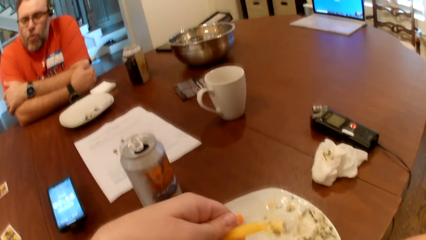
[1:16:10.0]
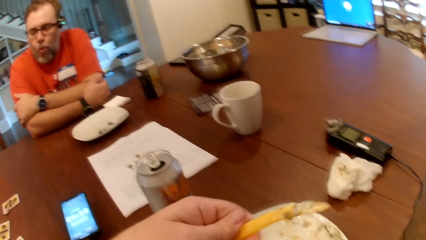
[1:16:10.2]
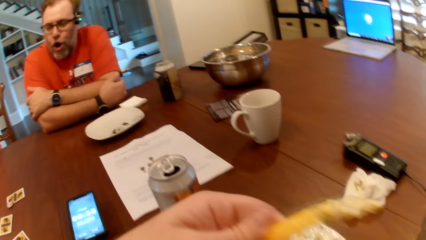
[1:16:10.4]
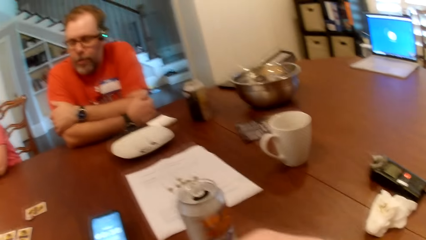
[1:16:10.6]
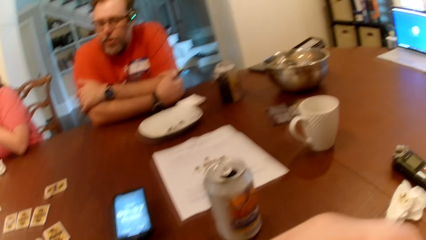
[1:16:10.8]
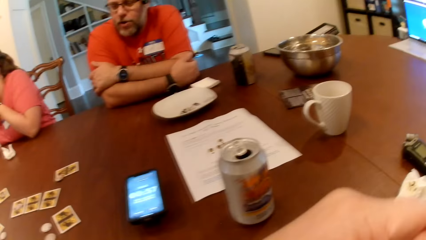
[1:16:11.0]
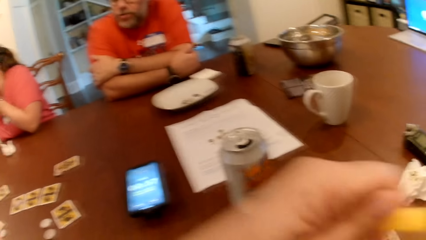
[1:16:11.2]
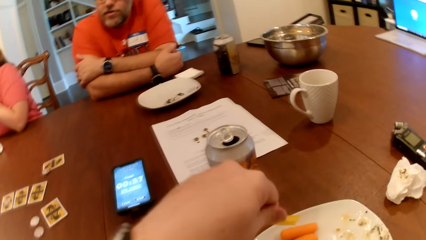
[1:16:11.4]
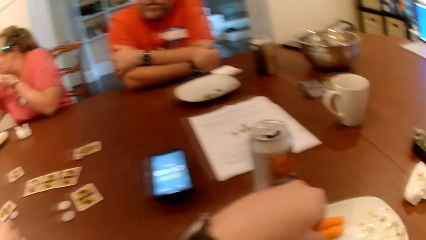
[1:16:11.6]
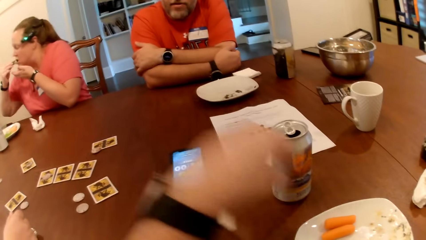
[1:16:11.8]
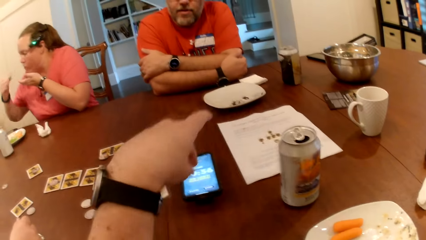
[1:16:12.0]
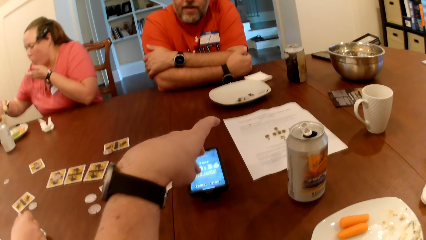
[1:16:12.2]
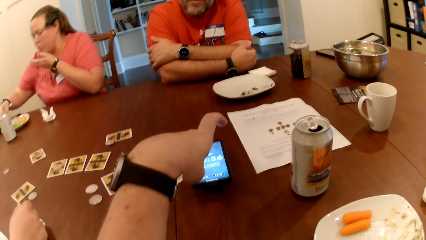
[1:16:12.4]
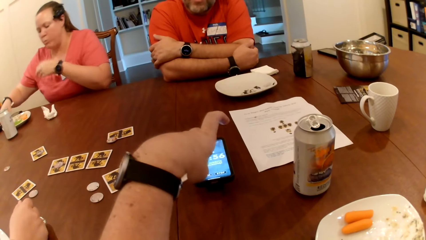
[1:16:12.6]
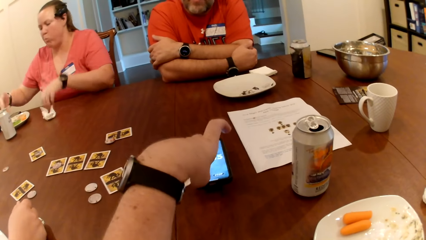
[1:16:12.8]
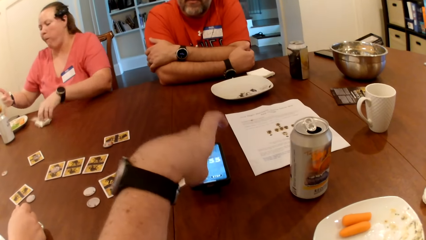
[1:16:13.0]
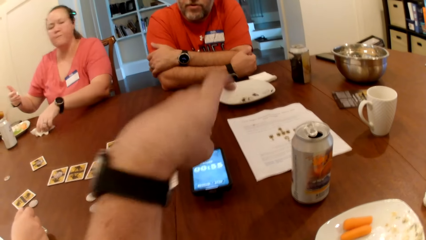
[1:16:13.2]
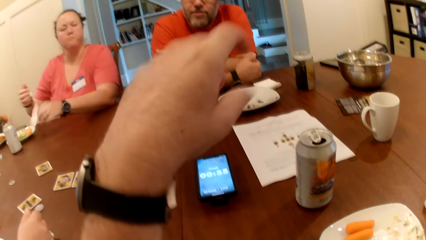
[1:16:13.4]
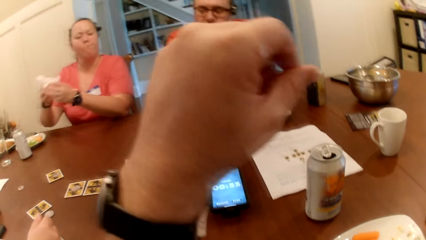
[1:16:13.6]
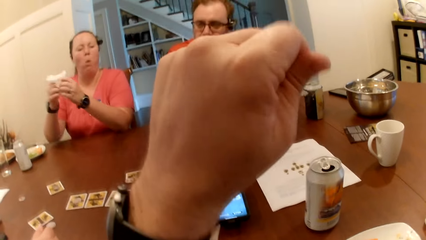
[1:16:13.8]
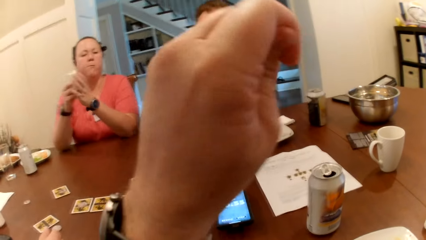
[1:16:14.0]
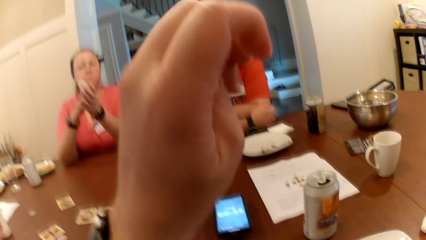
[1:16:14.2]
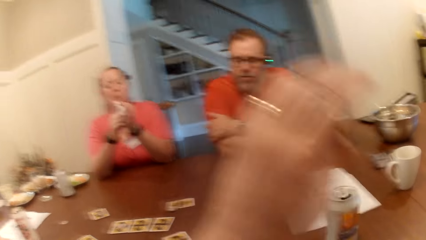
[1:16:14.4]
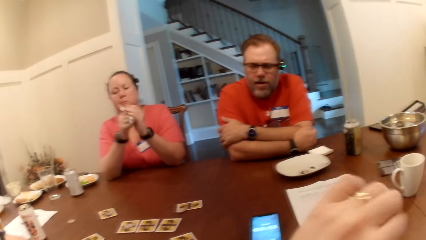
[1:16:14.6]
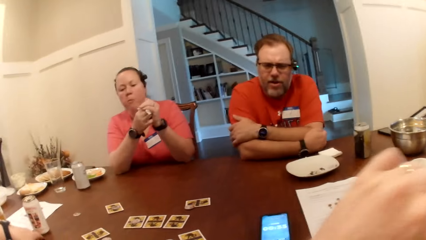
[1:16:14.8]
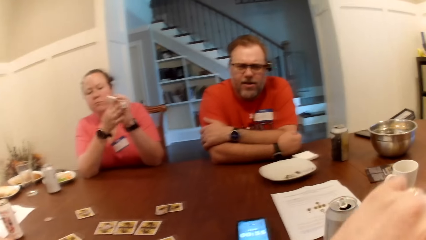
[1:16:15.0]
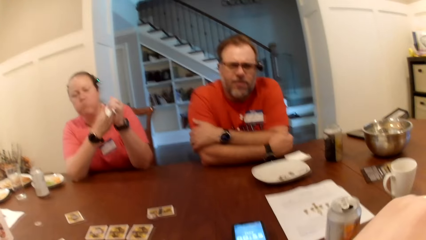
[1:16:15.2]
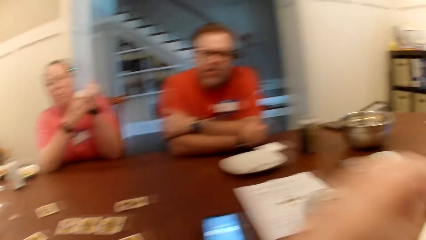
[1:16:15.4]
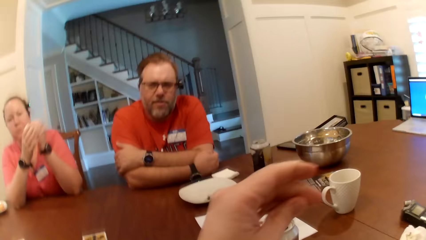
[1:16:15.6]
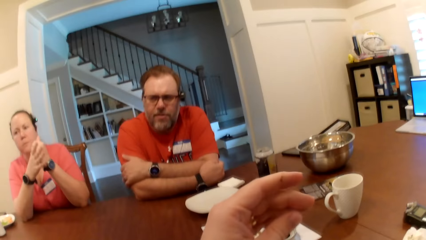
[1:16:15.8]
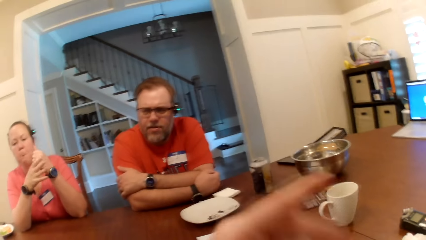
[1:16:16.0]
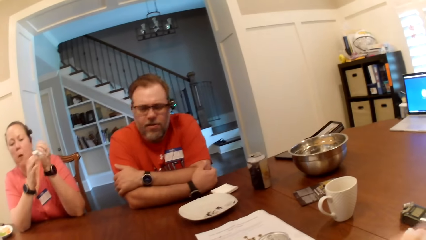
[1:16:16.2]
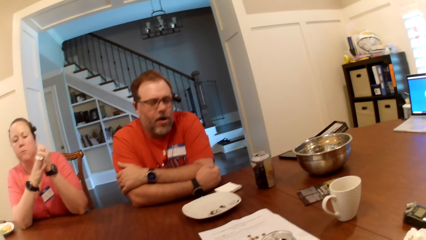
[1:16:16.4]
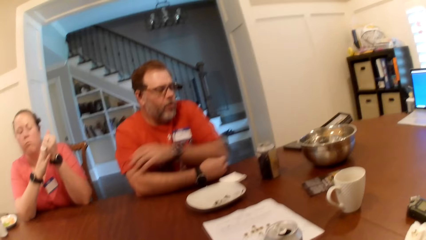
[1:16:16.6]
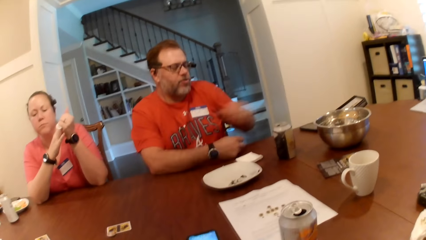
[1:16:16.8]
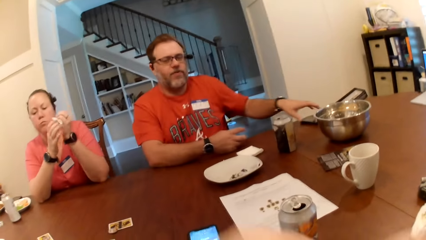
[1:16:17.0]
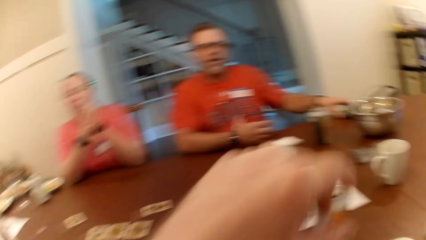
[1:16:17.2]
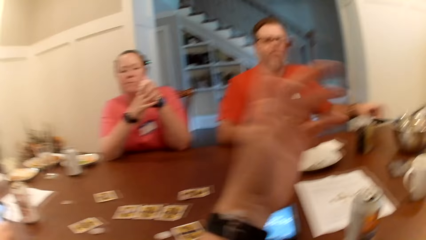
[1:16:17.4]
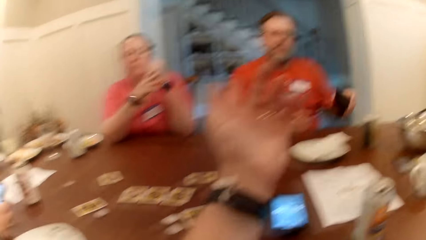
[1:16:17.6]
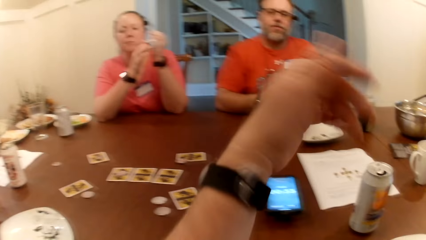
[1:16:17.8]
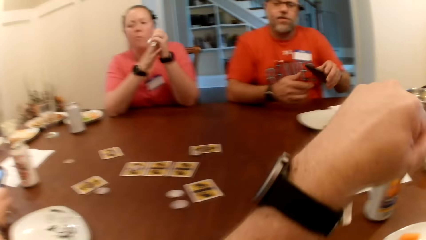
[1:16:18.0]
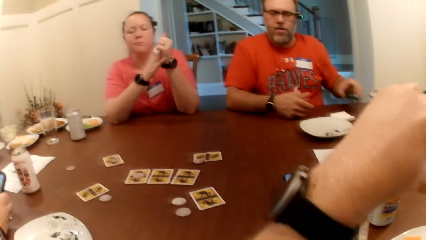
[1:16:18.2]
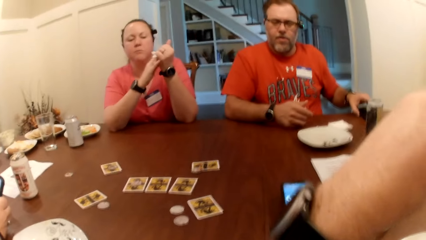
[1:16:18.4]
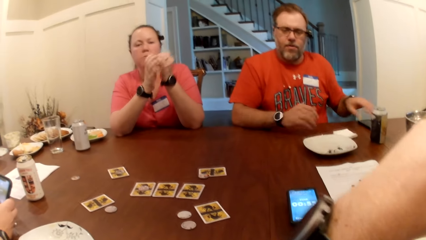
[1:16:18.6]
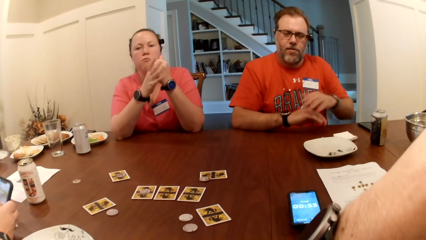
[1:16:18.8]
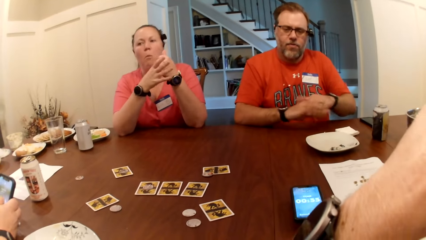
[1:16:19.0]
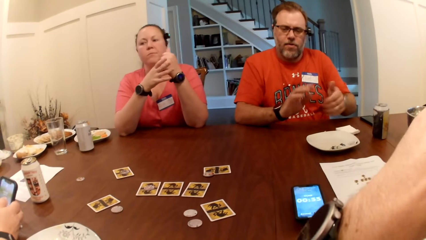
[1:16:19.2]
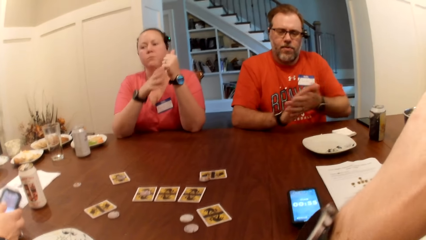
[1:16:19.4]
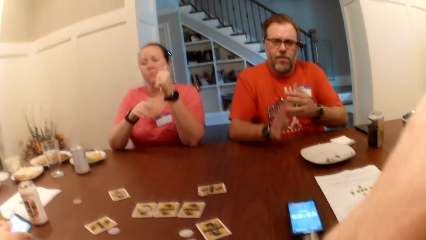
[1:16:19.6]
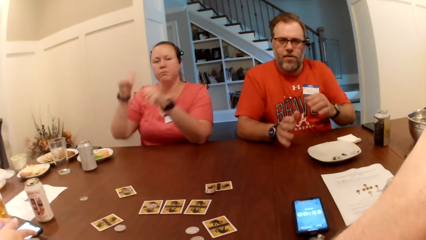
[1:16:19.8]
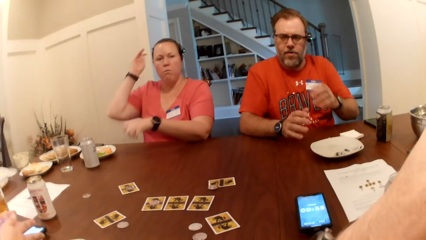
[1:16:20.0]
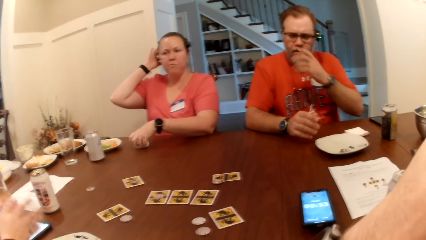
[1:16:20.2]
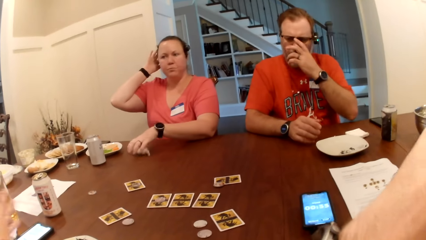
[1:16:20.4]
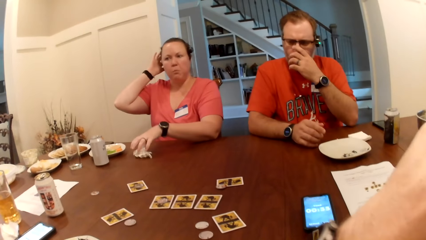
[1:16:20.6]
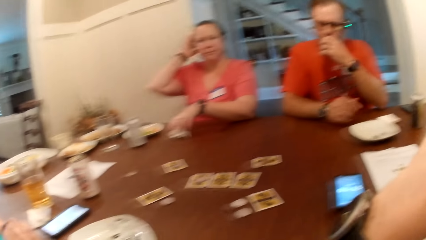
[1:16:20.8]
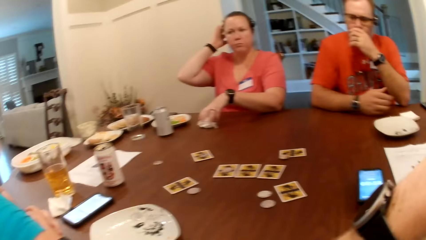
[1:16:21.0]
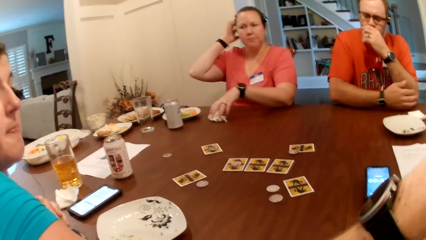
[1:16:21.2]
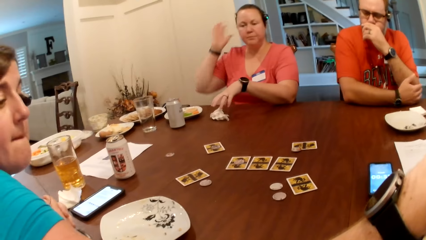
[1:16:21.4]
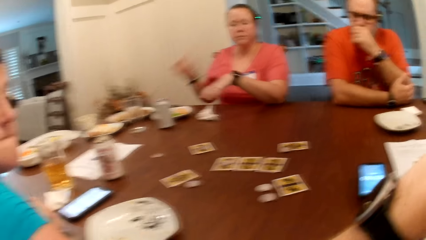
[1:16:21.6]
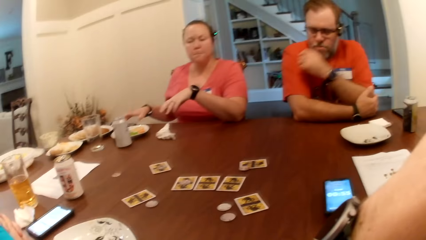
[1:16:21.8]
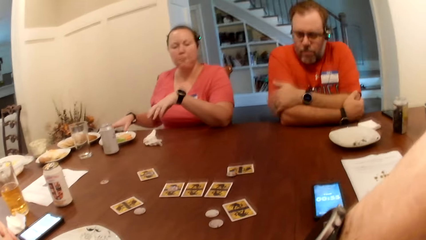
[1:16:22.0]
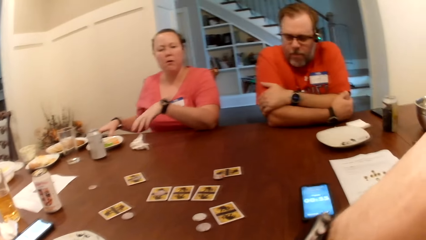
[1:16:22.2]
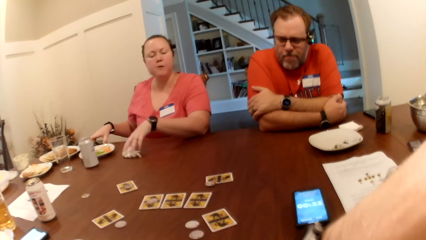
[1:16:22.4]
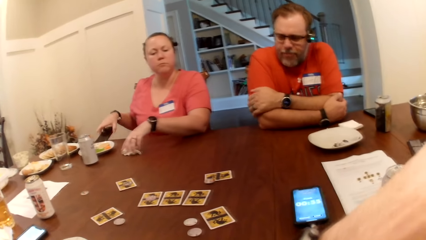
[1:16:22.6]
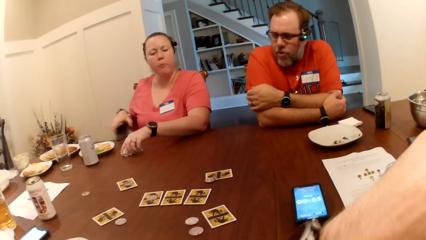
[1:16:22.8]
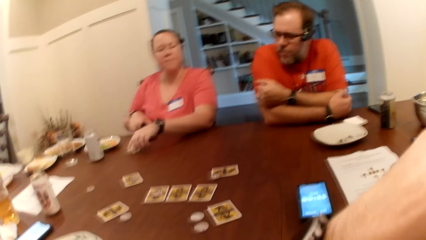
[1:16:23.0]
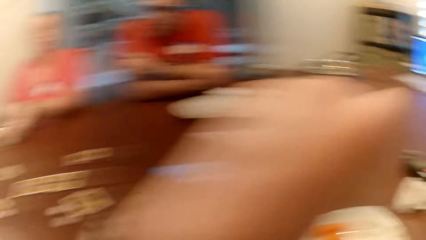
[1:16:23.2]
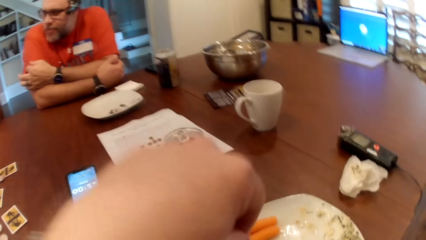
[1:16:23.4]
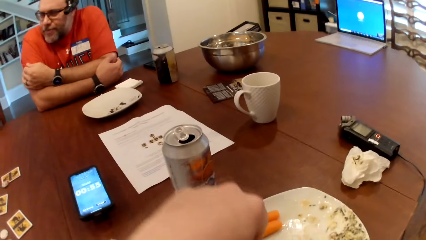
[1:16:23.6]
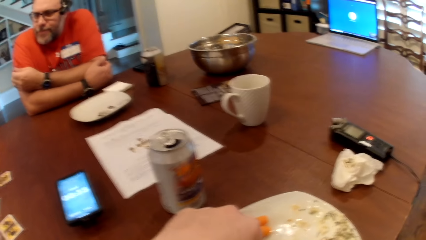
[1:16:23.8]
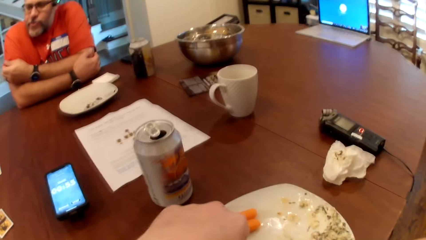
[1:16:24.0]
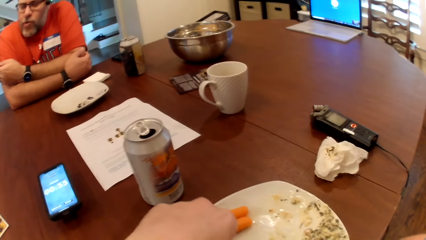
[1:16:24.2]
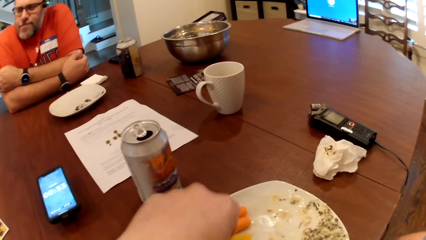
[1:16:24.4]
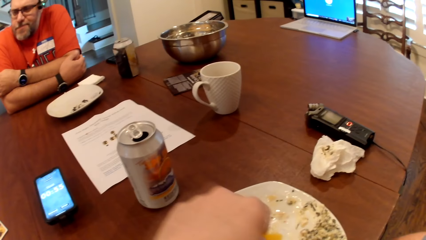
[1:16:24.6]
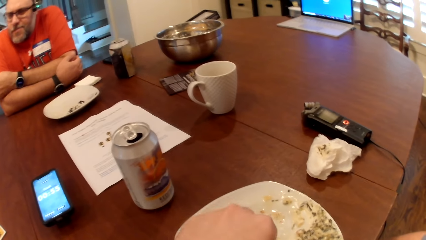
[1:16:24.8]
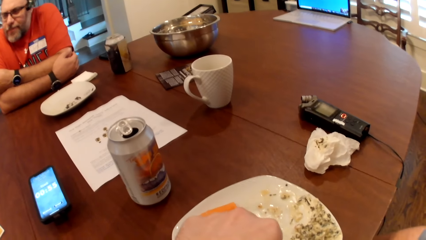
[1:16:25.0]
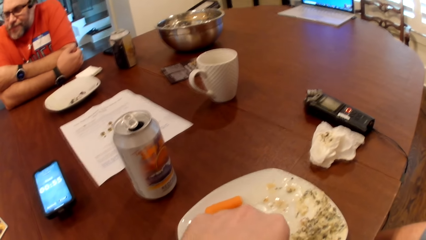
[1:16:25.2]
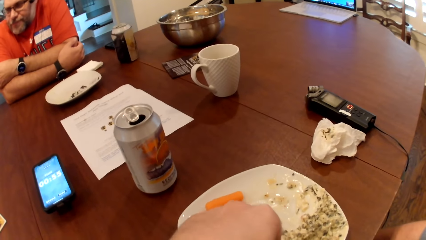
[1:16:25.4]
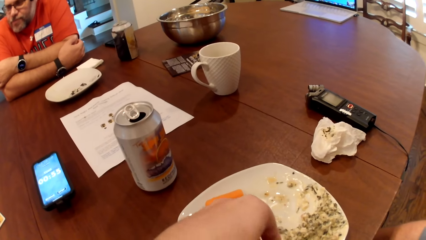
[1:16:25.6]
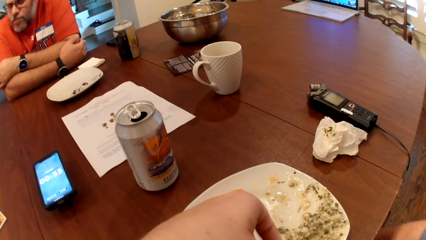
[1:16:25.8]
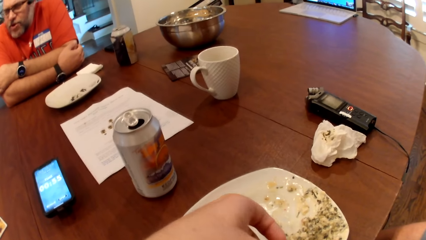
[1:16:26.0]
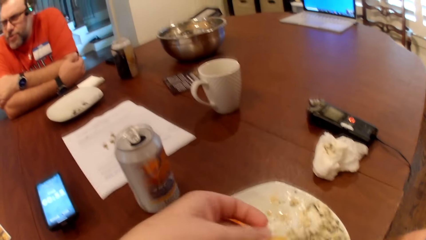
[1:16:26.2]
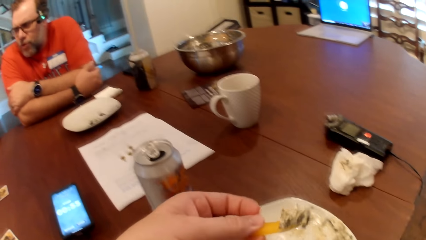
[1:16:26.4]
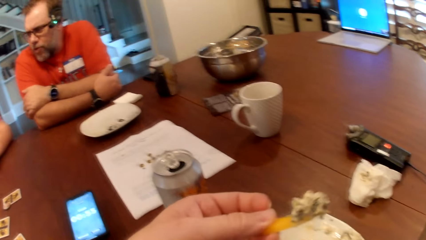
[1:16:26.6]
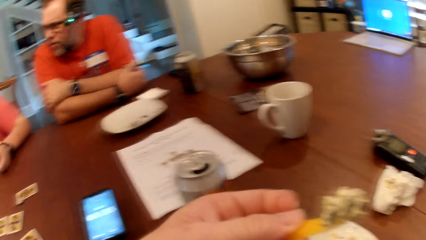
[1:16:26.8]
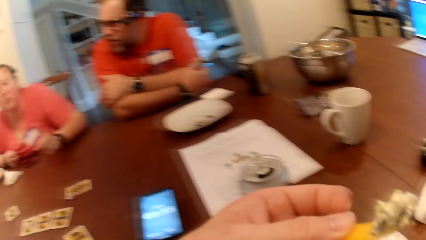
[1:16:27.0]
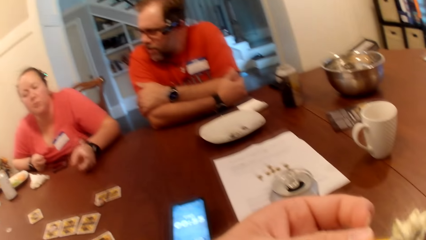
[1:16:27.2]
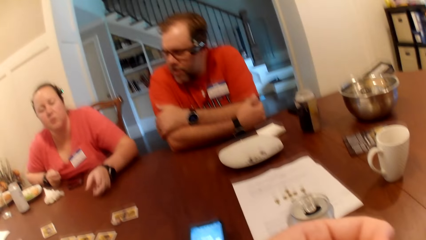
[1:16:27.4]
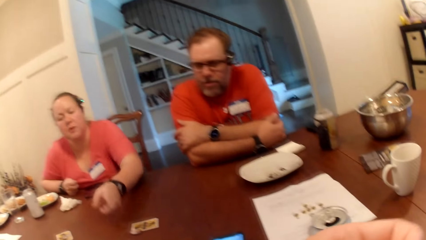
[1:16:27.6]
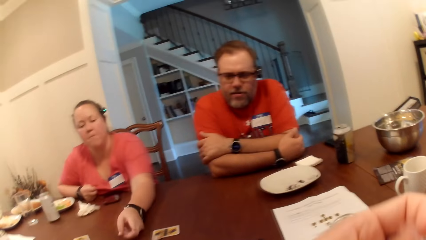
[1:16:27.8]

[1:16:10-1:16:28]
The camera wearer raises the pawpaw slice in his left hand. A man interacts with the camera wearer. A woman puts the cucumber slice into the plate with her right hand. The camera wearer taps the phone on the table with his left hand. The woman picks up the tissue from the table with her left hand and cleans her hands with the tissue in both hands. The man picks up the phone from the table with his left hand. The man interacts with the camera wearer. The man puts the phone on the table with his left hand. The woman itches her hair with her right hand. The woman puts the tissue on the table with her left hand. The man adjusts his eyeglasses with his left hand. The woman picks up the phone from the table with her right hand. The woman holds the tissue on the table with her left hand. The camera wearer picks up a pawpaw slice from the plate on the table with his left hand. He scoops sauce from the plate with the pawpaw slice in his left hand. He eats snacks. He raises the pawpaw slice with the sauce in his left hand.
